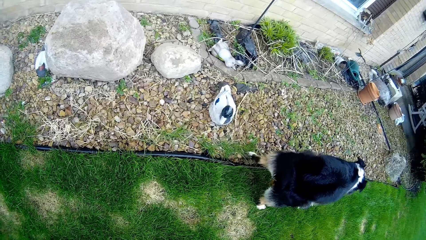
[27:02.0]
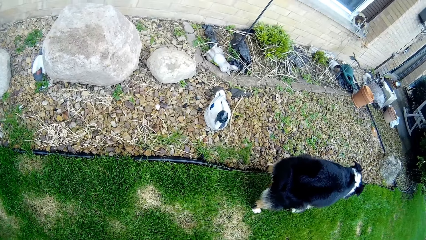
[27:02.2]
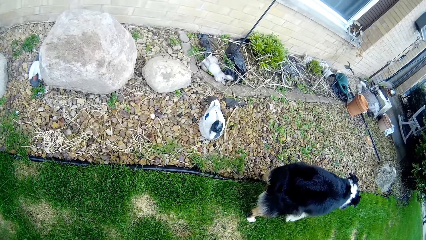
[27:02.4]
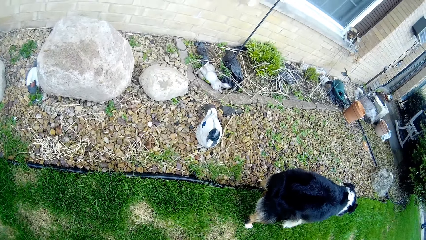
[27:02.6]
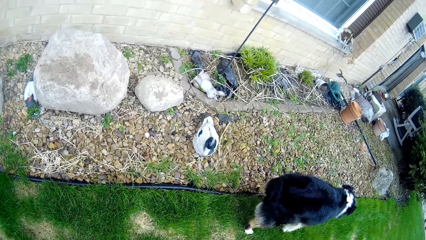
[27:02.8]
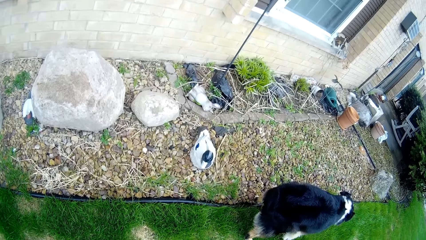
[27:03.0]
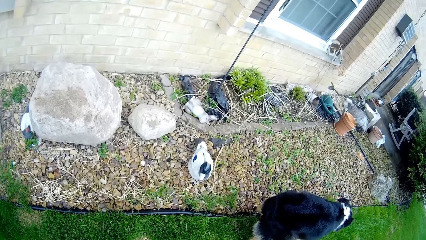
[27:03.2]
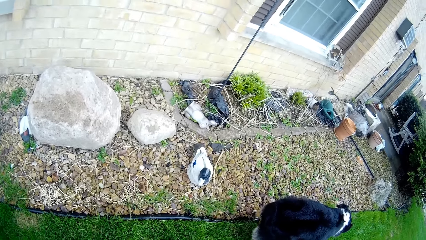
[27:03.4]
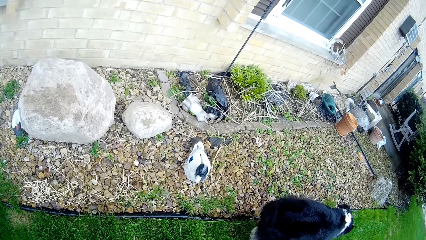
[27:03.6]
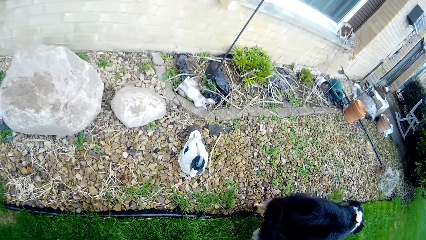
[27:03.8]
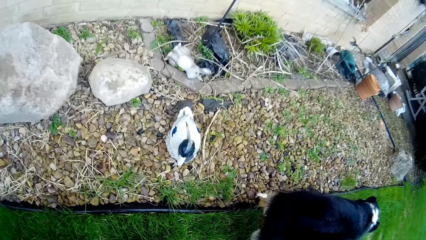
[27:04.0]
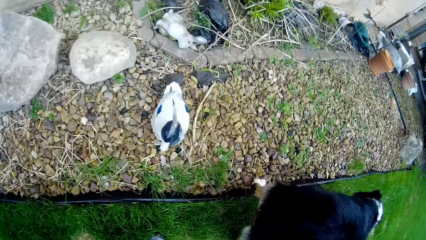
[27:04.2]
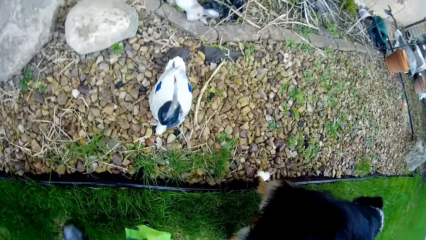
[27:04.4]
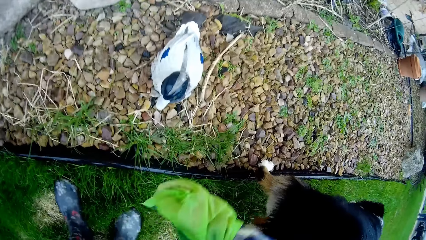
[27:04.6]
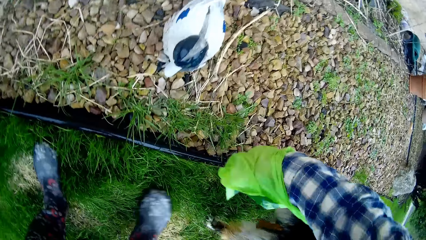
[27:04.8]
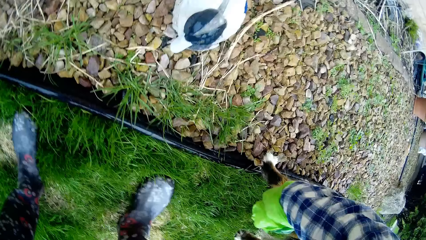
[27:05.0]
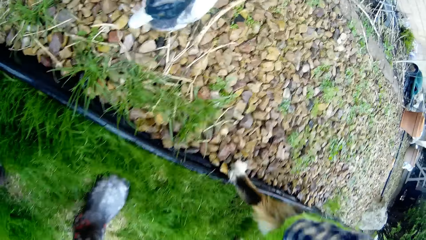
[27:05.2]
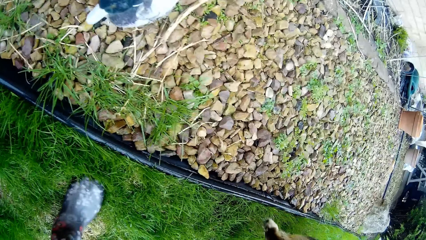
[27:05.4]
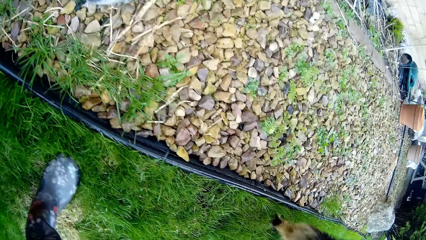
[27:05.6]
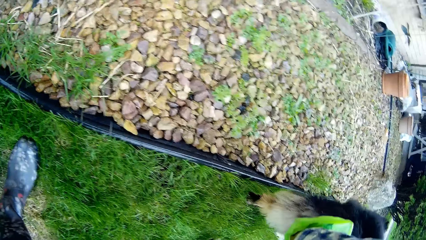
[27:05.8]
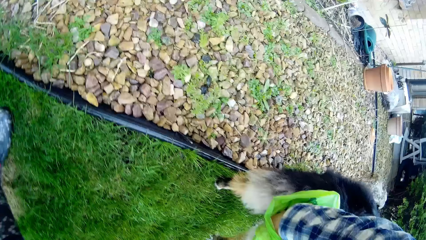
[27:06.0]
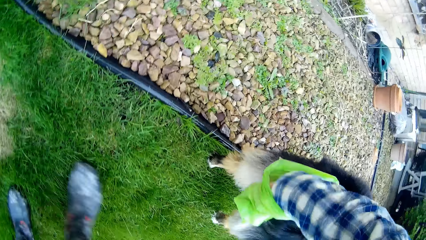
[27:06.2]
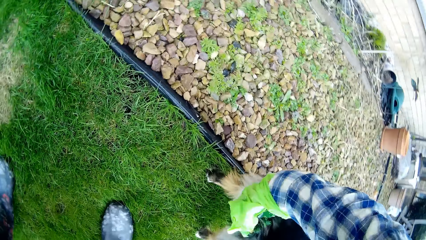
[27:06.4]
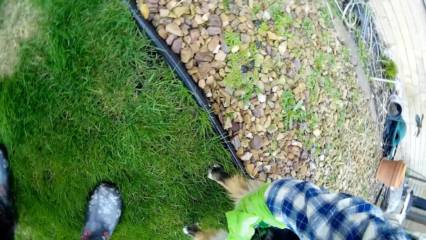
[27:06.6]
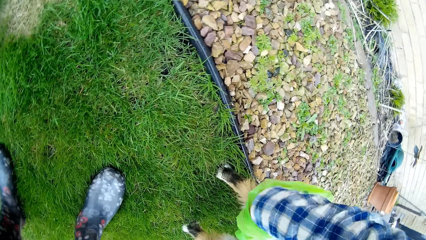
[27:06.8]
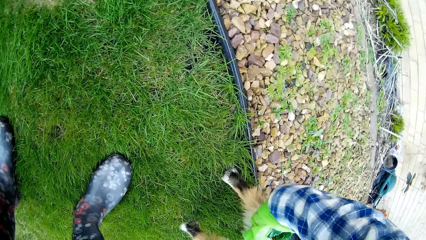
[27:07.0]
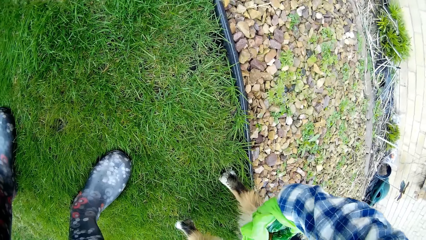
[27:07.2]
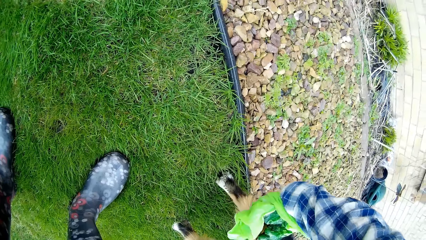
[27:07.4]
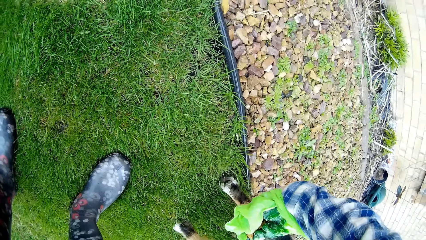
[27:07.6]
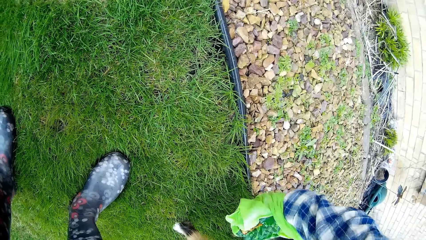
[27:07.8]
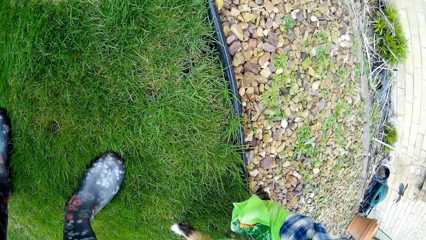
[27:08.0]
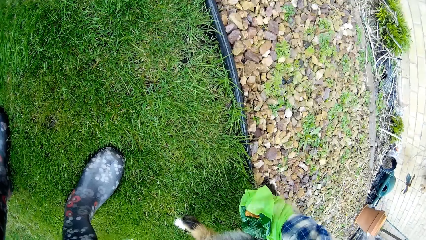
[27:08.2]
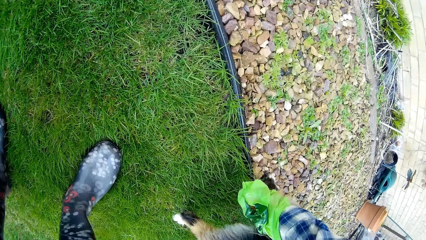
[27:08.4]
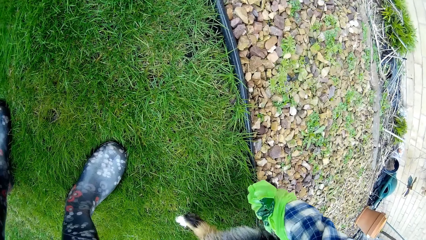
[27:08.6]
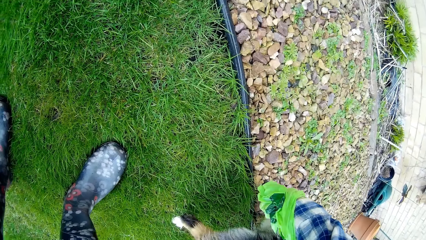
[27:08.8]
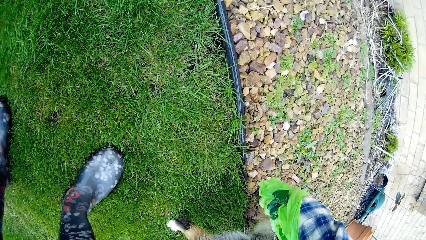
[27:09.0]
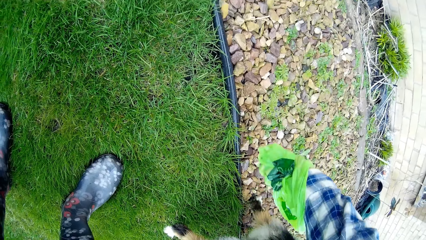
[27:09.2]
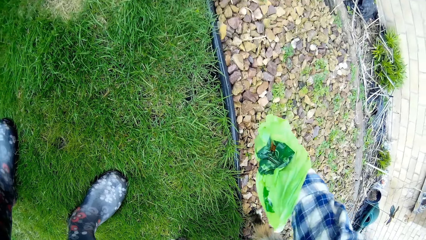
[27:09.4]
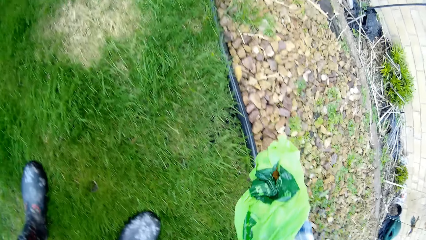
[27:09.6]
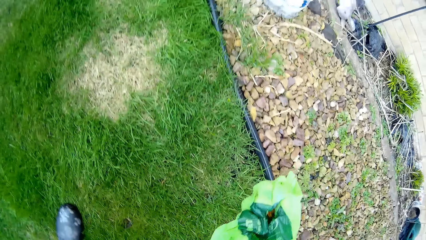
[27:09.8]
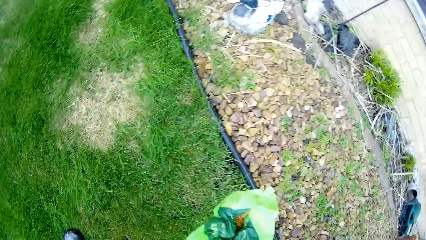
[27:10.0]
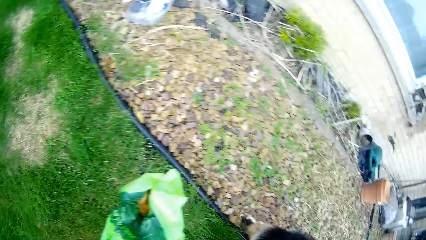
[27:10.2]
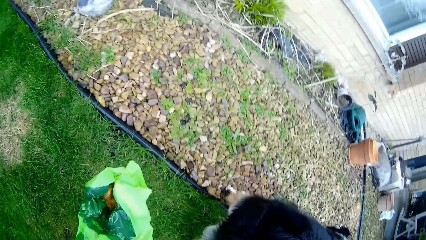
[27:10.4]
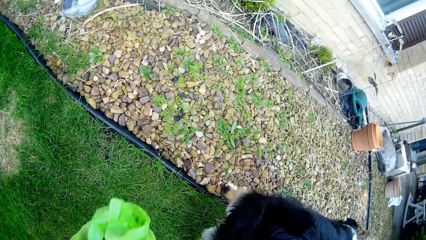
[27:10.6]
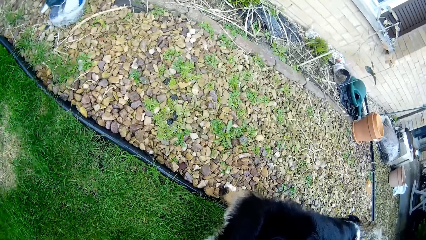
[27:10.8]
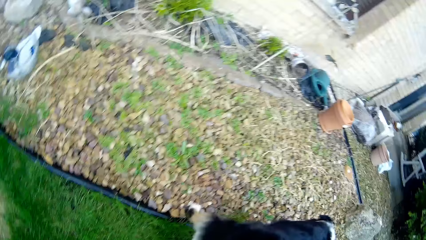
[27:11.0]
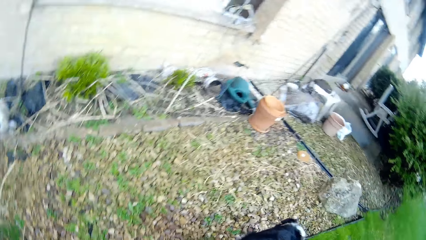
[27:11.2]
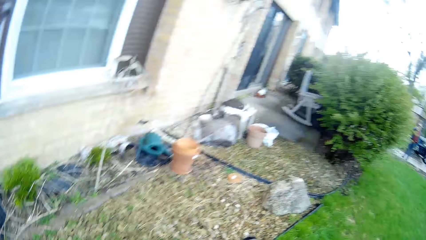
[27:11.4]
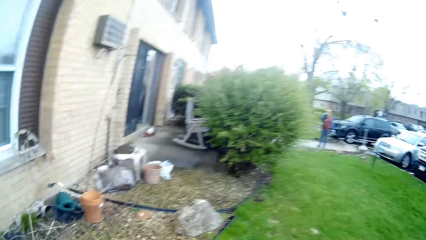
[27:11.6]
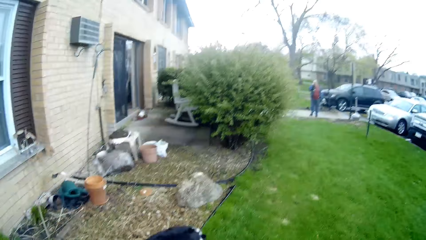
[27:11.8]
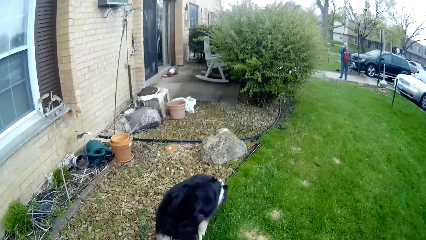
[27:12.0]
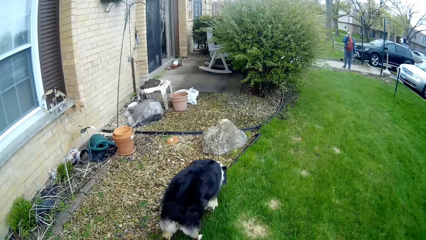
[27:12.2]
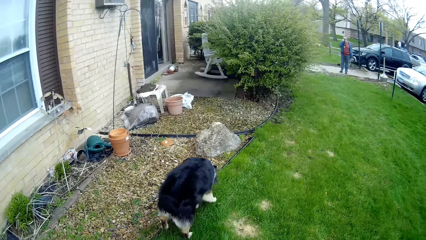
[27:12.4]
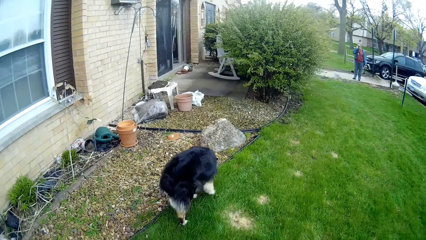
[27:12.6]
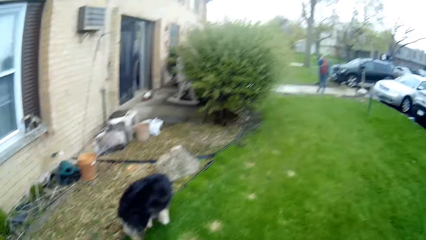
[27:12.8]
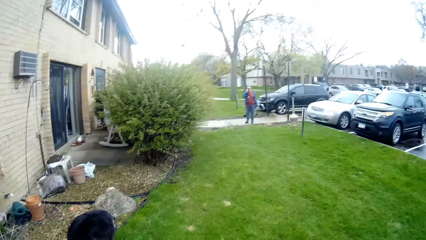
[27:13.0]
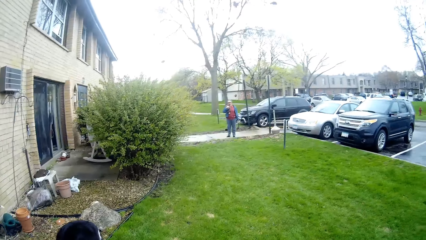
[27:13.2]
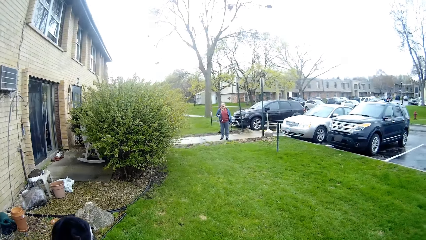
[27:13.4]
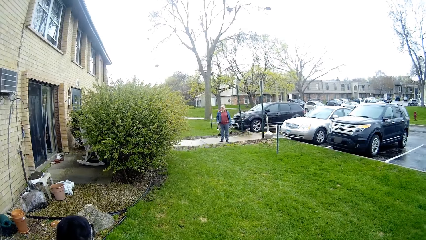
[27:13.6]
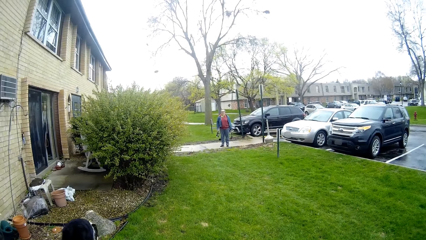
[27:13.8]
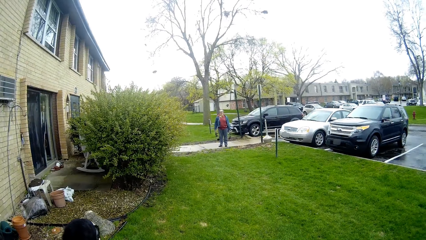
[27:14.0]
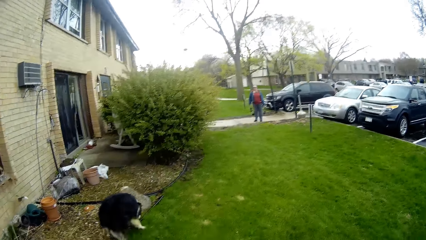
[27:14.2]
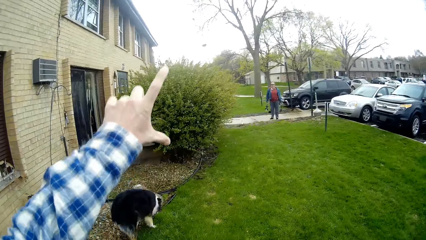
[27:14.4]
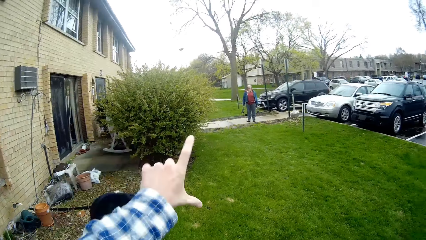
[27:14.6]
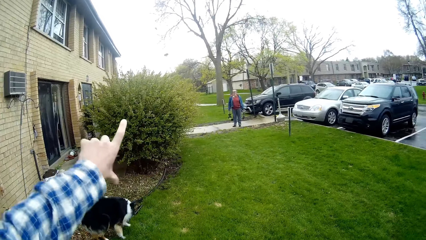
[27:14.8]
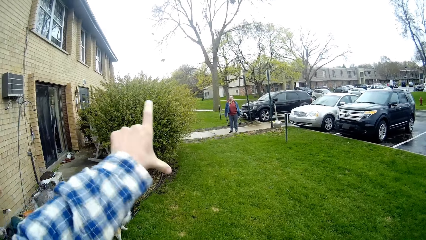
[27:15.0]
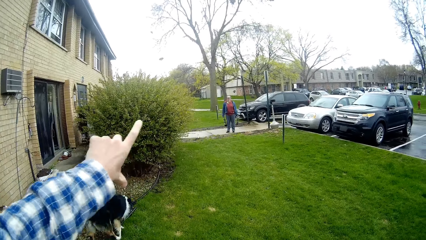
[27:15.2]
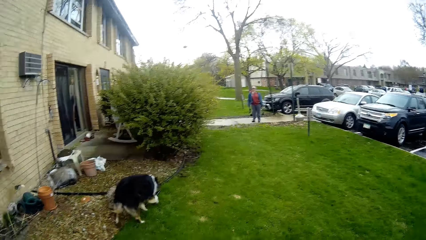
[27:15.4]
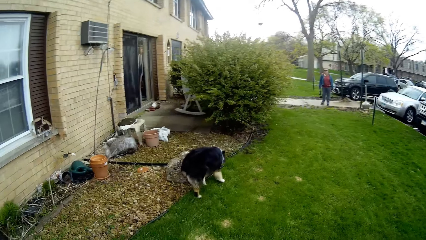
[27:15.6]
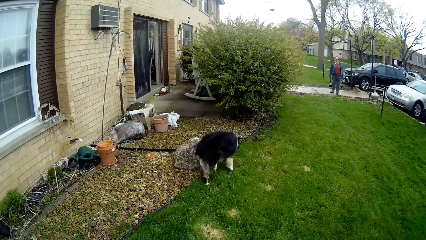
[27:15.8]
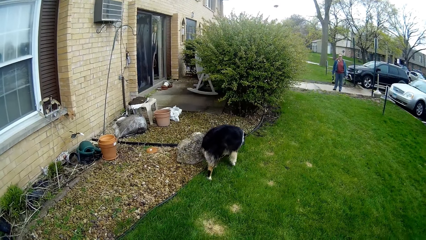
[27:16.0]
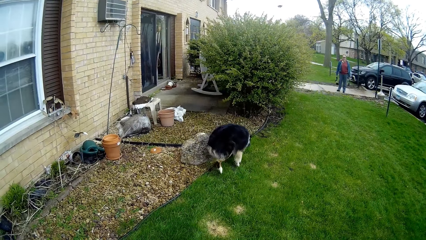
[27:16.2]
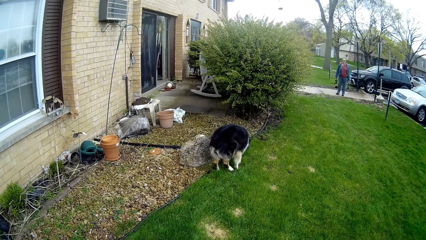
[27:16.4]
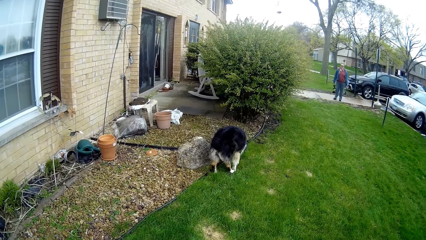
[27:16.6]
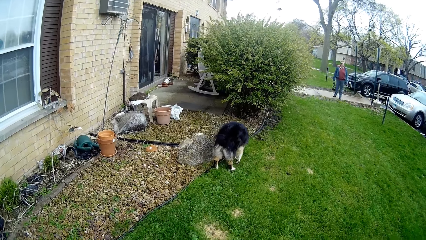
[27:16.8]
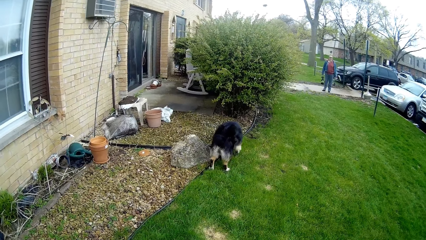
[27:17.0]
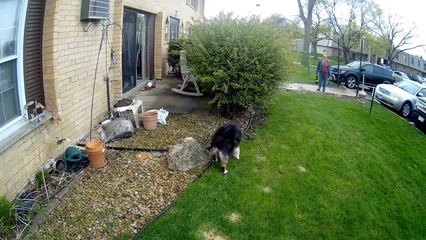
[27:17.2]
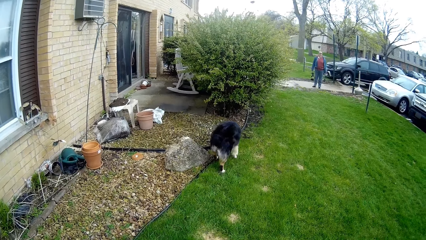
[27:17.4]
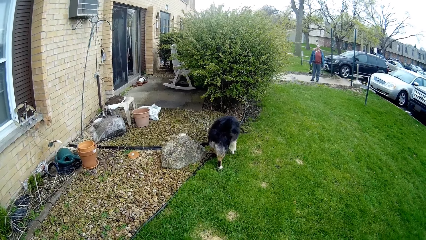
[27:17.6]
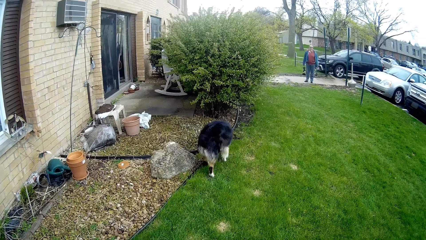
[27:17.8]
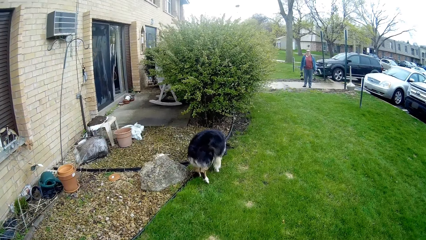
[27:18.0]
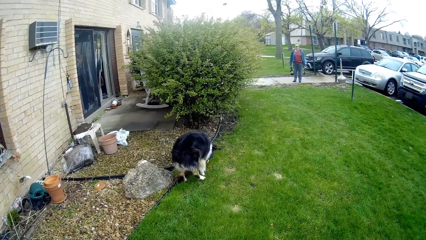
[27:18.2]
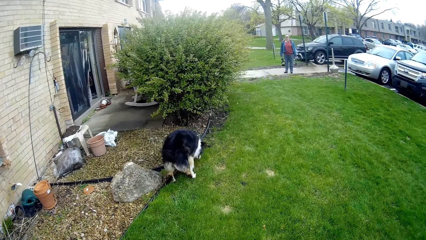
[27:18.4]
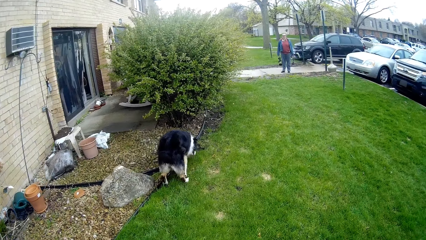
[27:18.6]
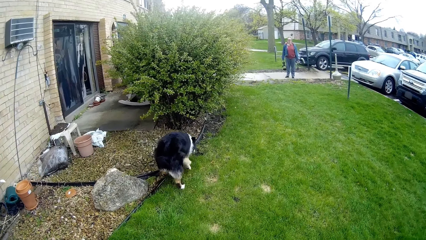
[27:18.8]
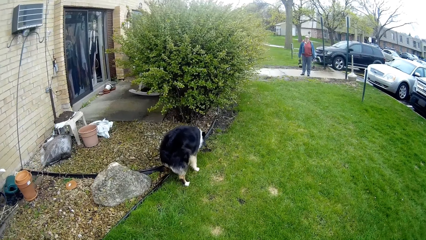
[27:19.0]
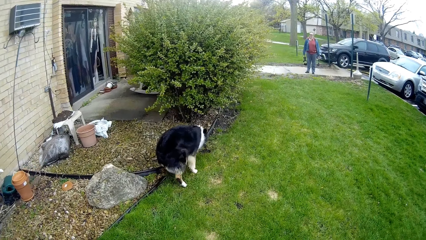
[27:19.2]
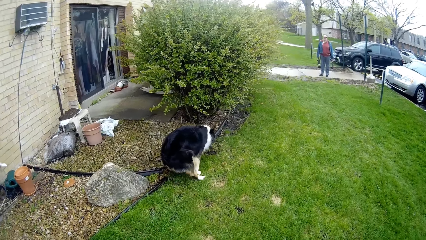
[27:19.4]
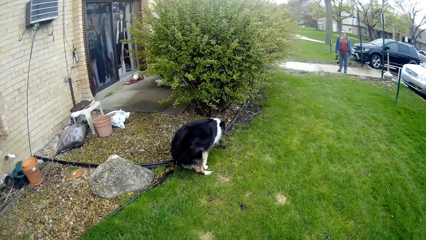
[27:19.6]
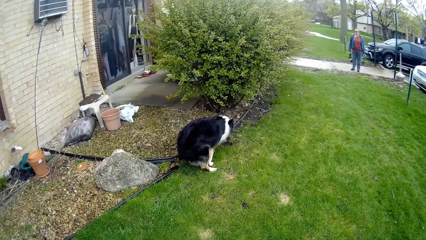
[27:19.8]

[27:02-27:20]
The camera wearer does something. He touches the dog with the right hand. He collects poo from the anus of the dog with a bag on his right hand. He folds something with the paper. He looks around. He does something. He gestures with his left hand. He points at something. He does something.
